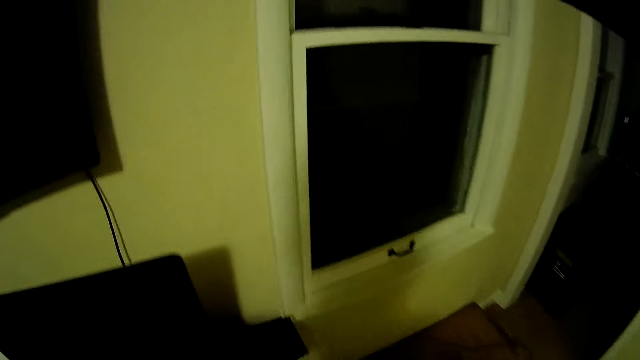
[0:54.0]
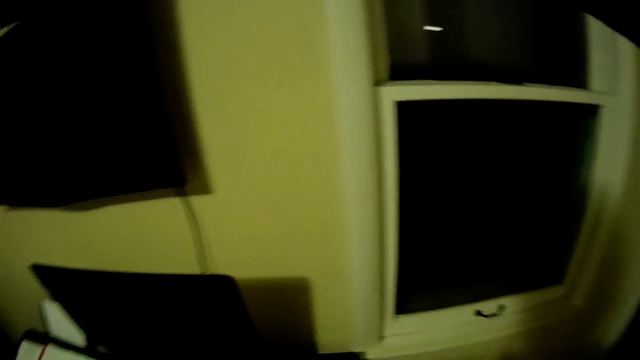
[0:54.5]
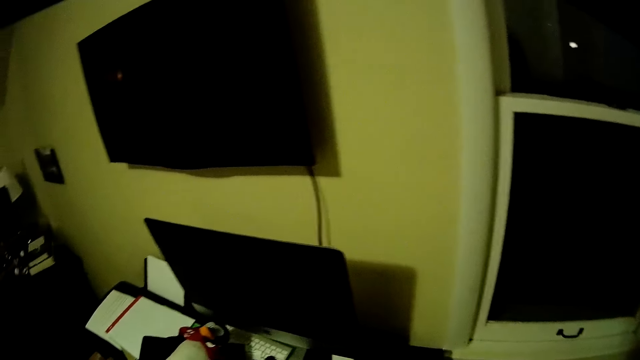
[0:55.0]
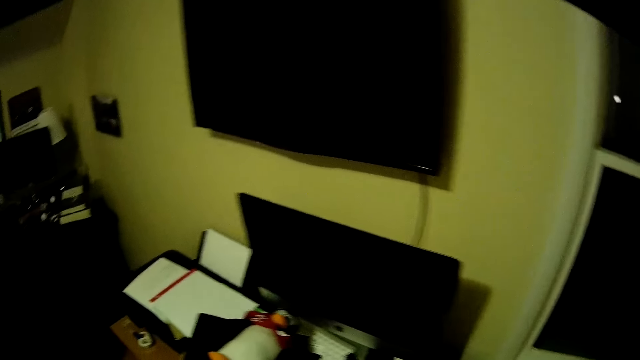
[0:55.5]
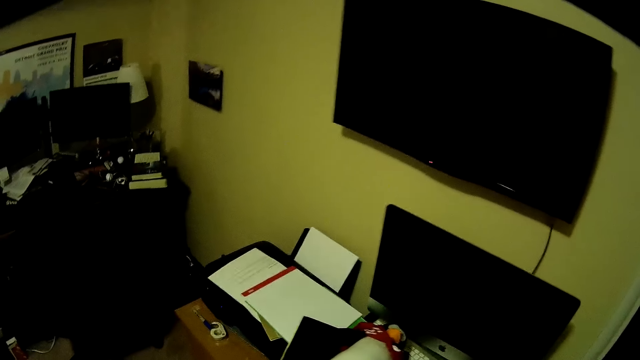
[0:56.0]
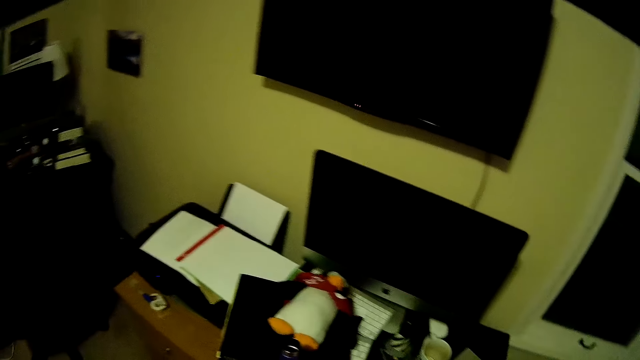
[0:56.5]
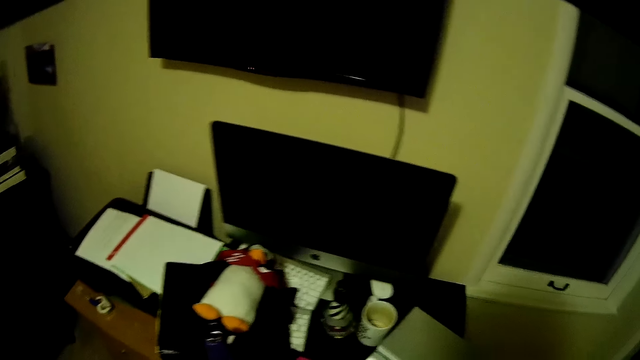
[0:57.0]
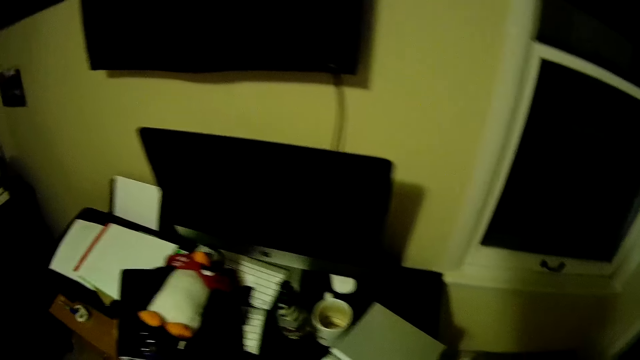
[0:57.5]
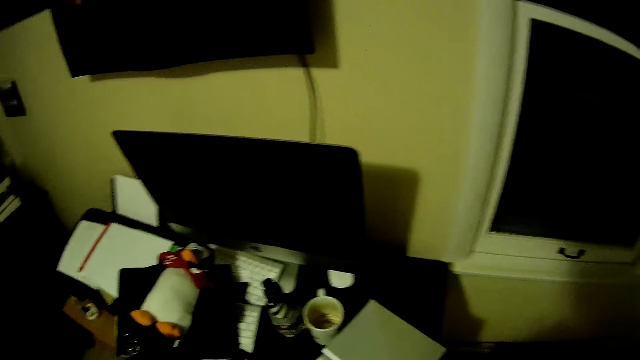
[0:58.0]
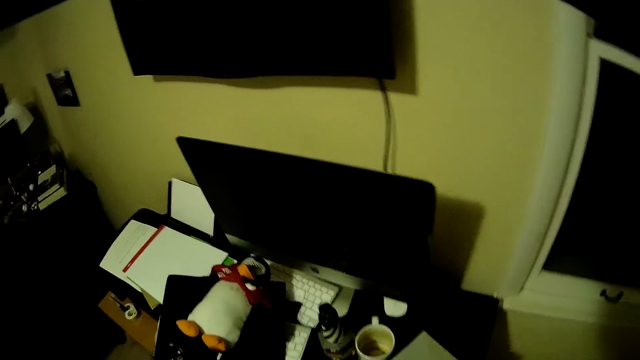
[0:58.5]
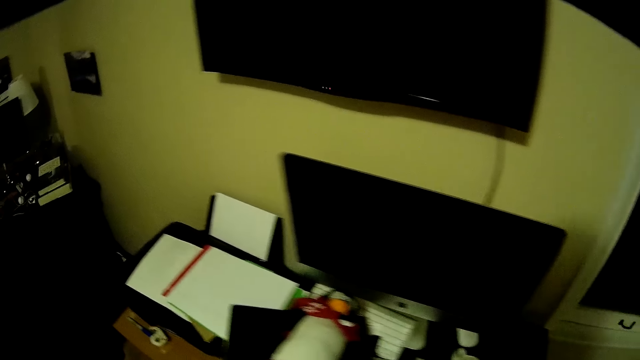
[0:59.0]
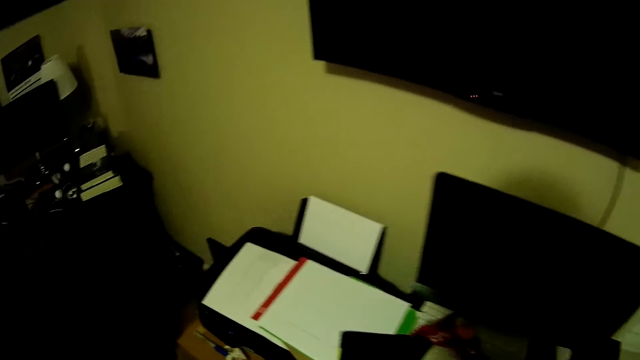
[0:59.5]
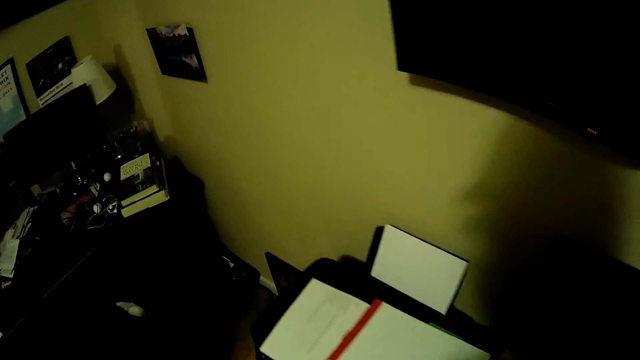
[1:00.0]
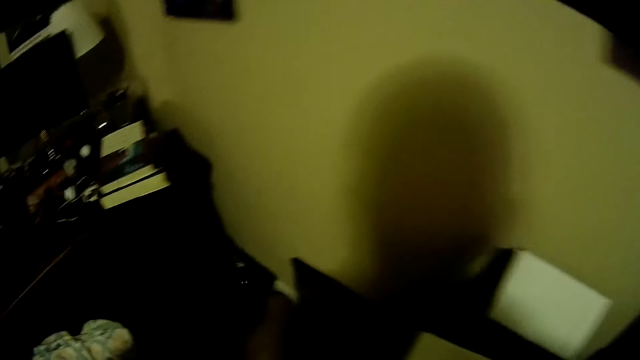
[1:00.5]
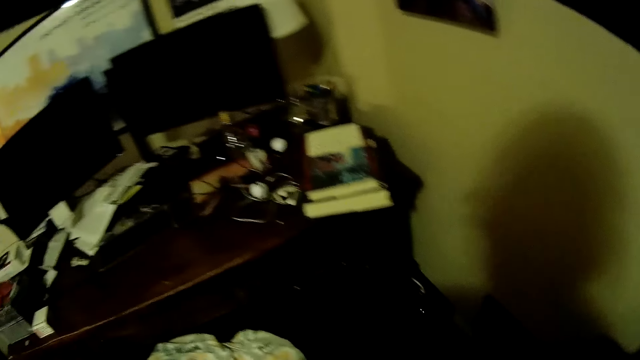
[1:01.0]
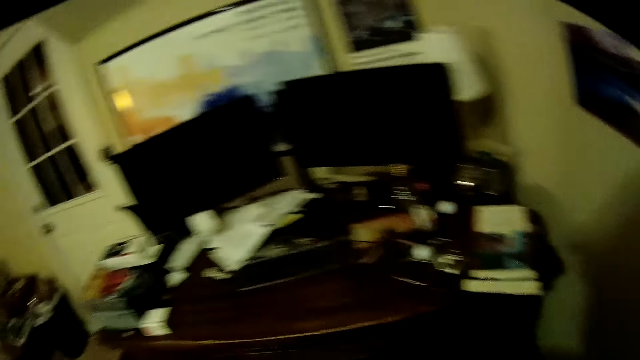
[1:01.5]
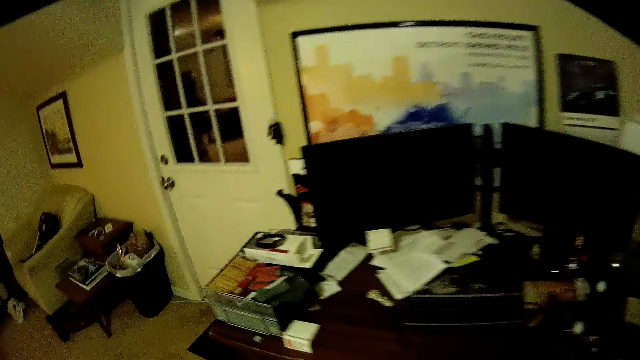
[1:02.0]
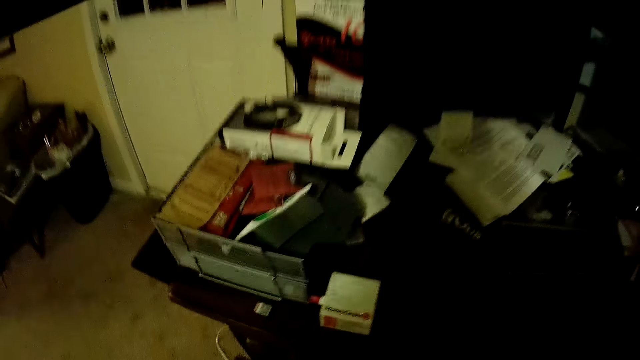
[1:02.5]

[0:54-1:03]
The camera wearer picks up a paper from the table. They walk around the room. They look around the stand. They walk left.

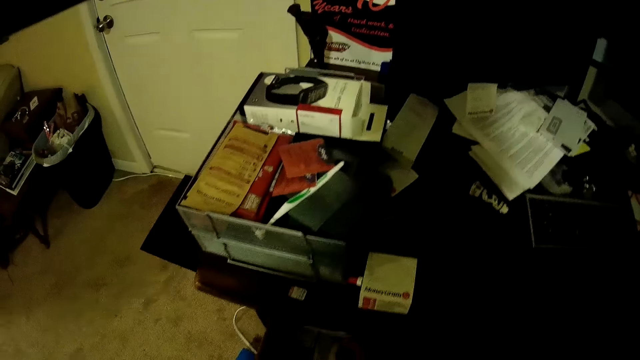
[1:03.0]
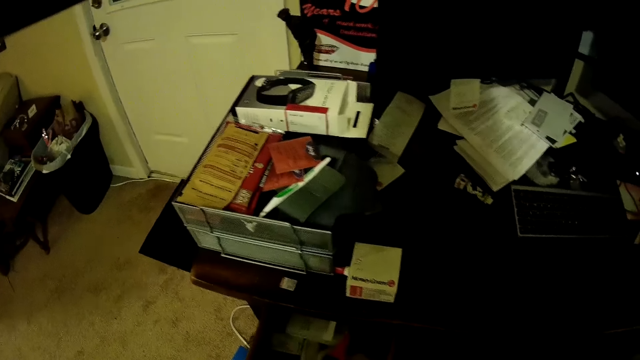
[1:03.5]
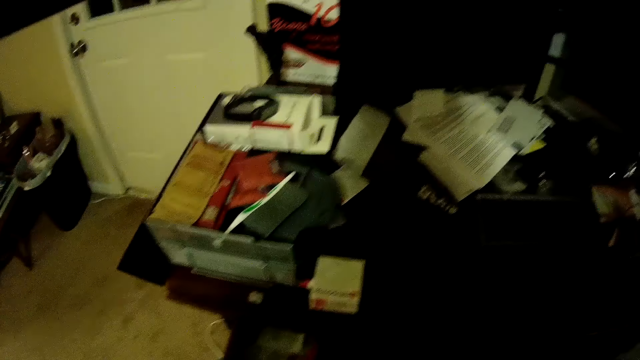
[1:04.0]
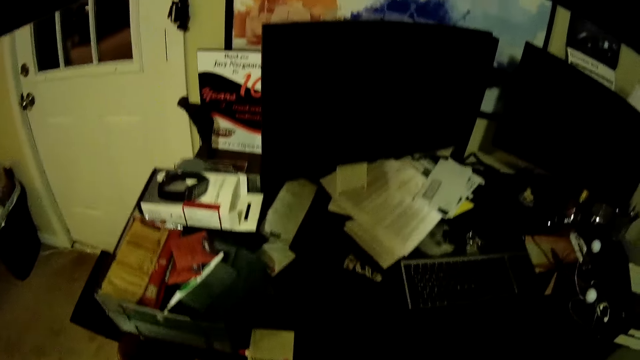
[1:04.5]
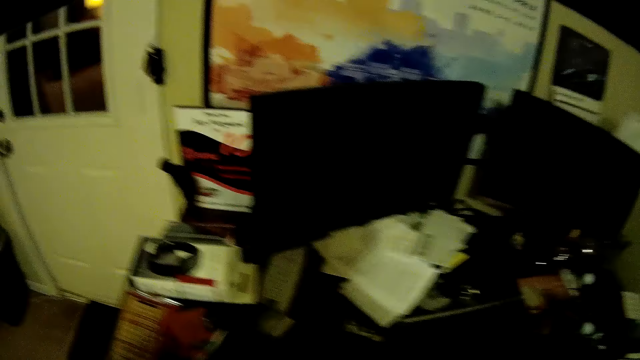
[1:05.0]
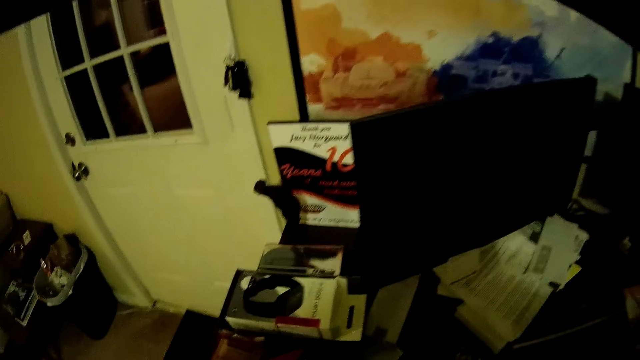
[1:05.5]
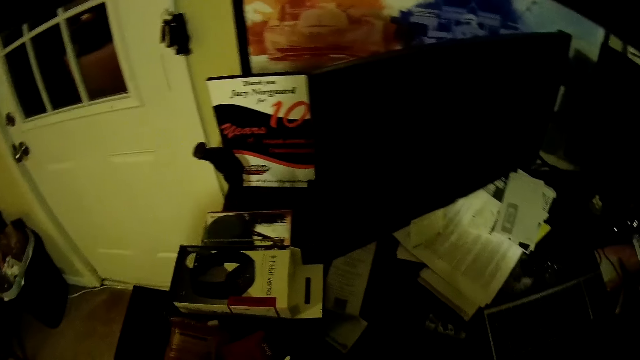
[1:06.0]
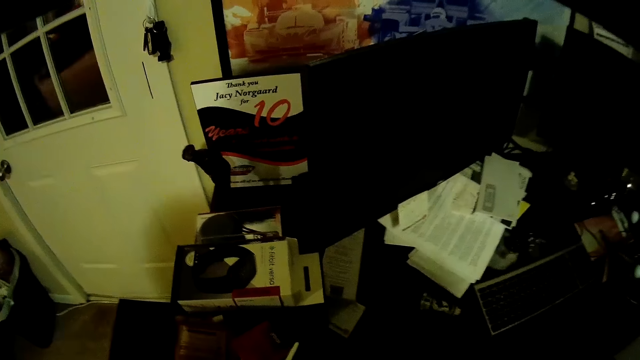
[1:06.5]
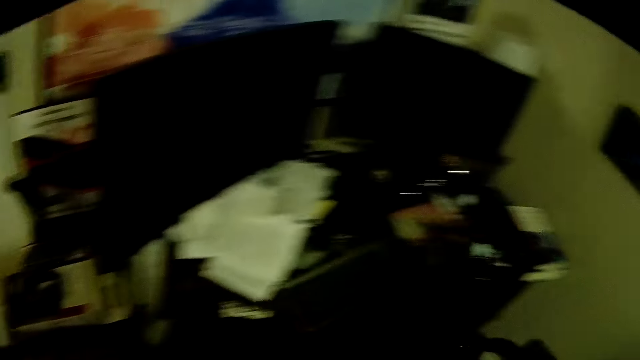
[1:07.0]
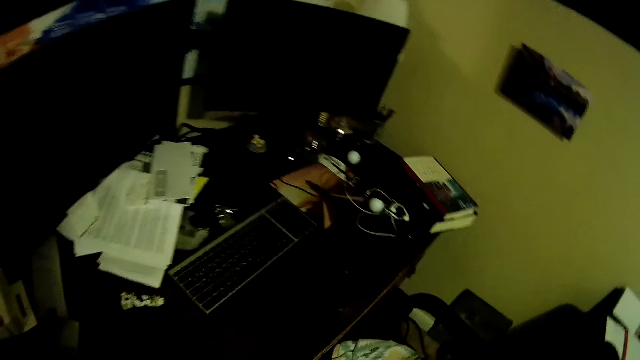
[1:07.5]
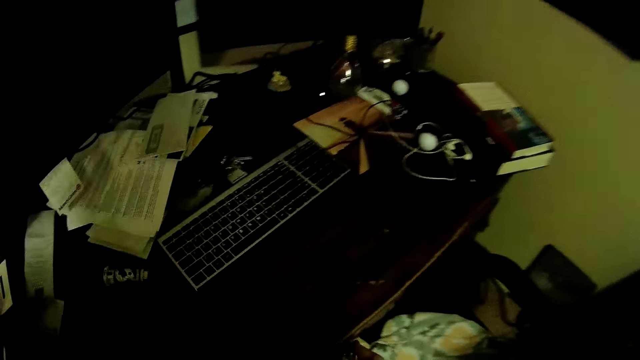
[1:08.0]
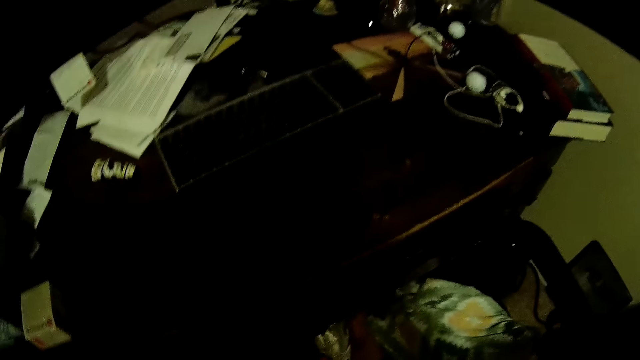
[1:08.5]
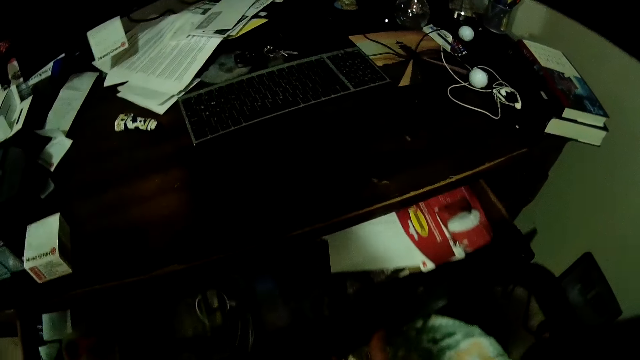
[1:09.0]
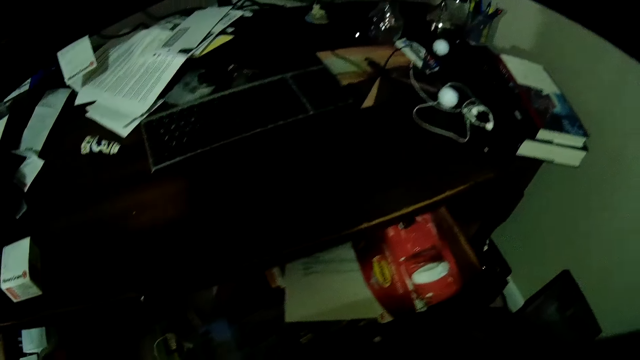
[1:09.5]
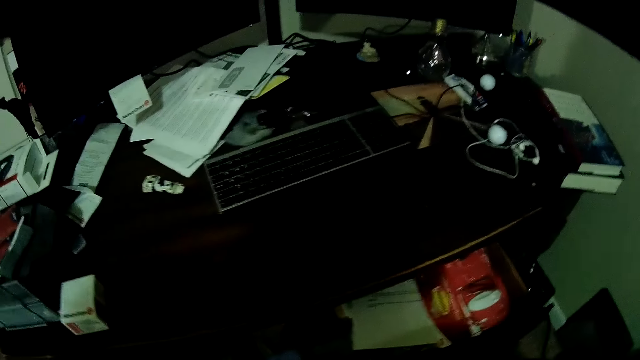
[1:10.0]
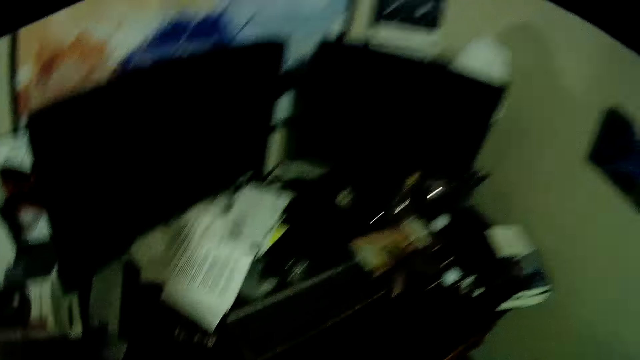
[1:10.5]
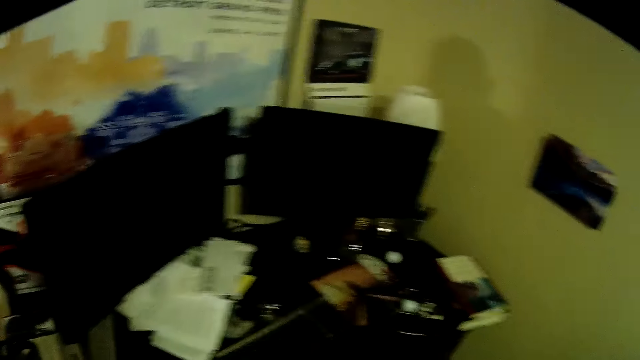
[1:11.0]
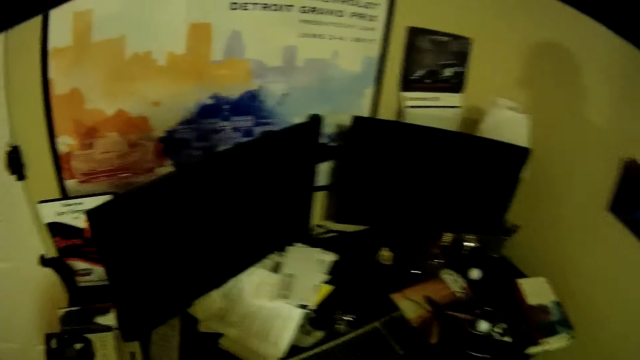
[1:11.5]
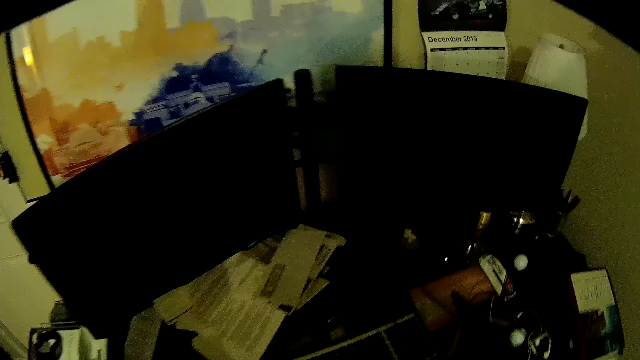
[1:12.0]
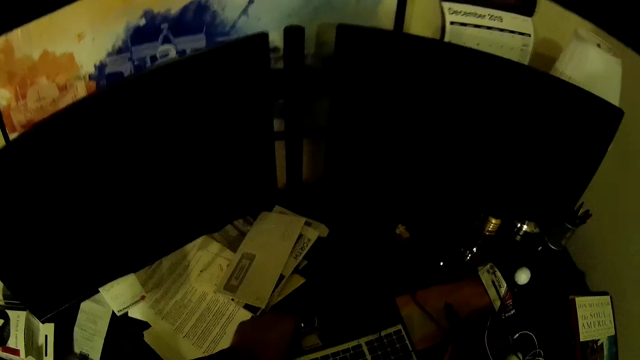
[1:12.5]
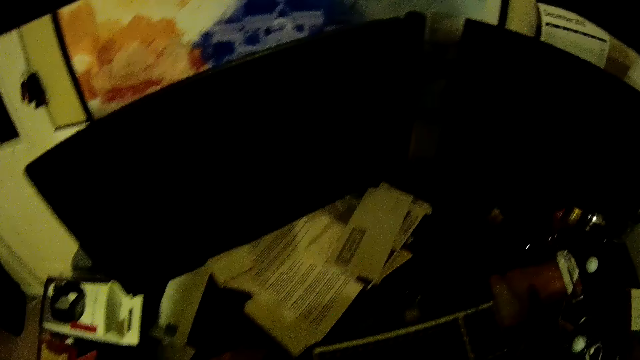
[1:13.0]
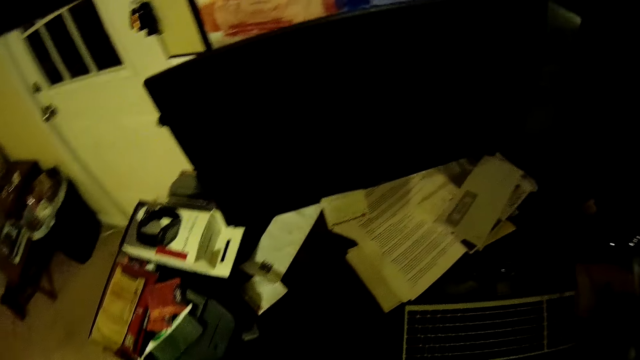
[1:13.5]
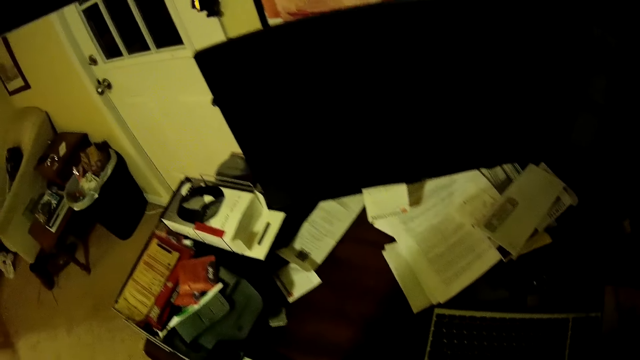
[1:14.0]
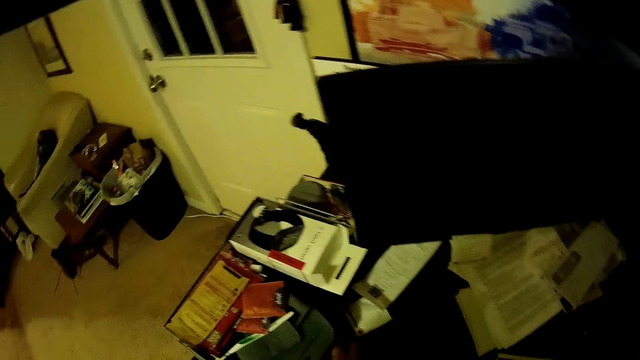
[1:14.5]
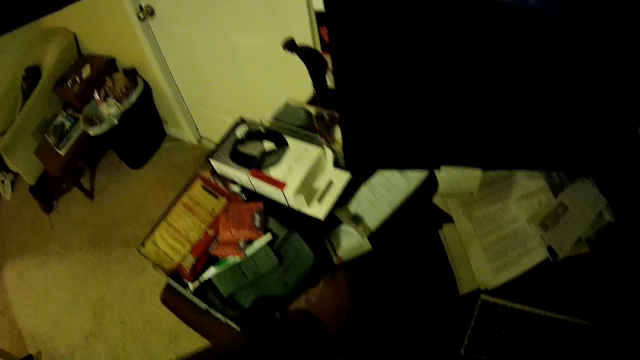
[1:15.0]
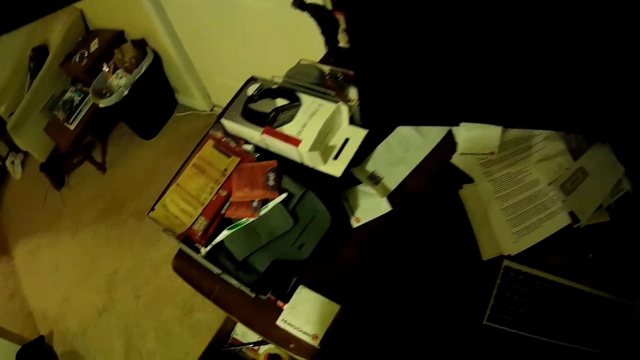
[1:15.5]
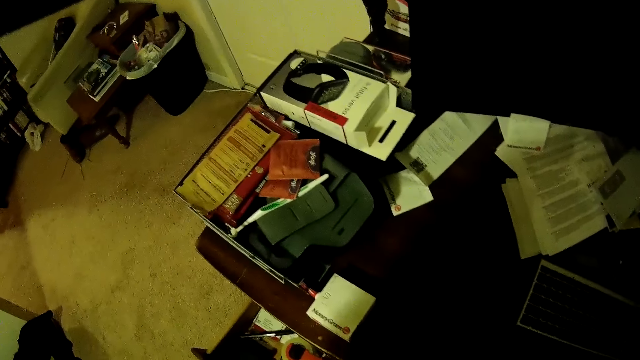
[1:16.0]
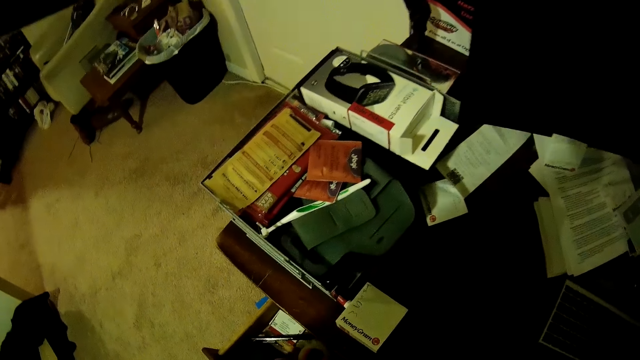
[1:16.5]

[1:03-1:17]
The camera wearer opens a drawer. They look around the table. They open another drawer. They look around the table. They pick something from the table.
